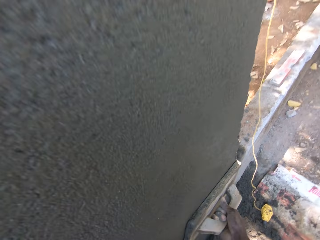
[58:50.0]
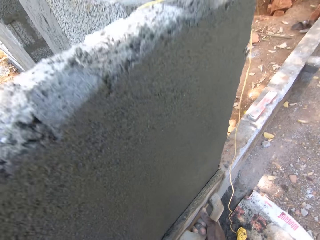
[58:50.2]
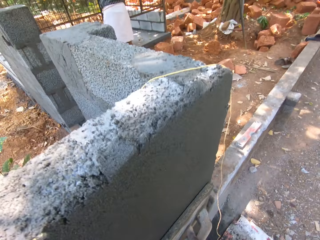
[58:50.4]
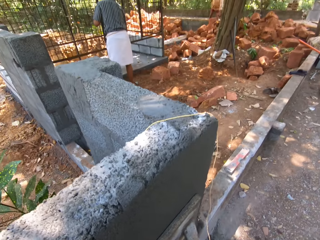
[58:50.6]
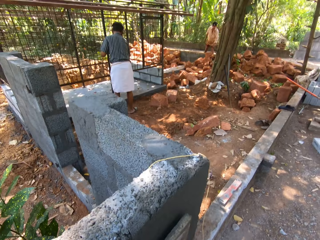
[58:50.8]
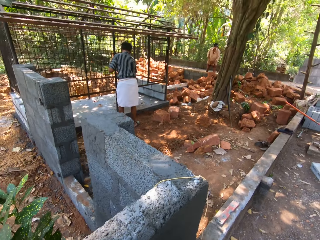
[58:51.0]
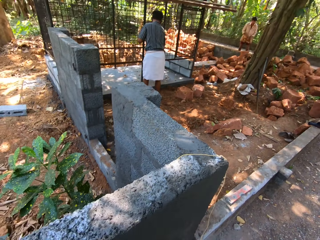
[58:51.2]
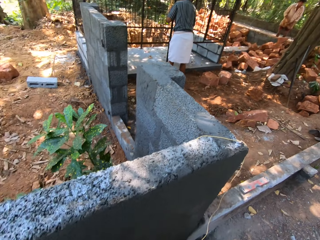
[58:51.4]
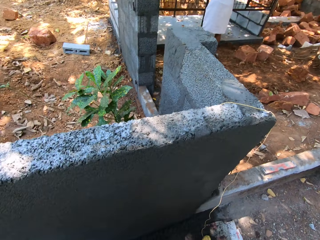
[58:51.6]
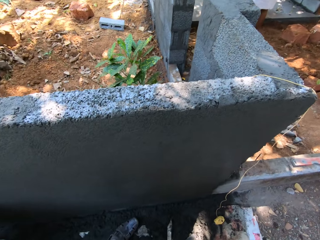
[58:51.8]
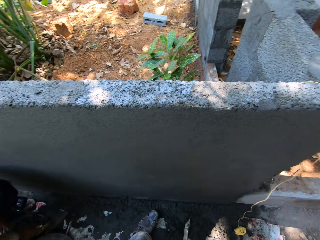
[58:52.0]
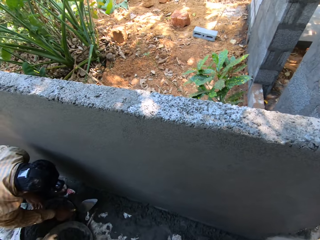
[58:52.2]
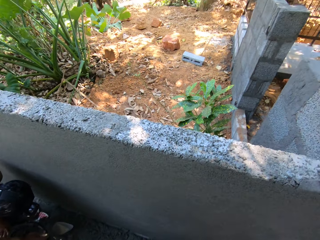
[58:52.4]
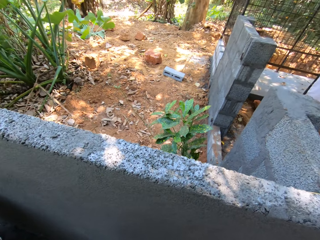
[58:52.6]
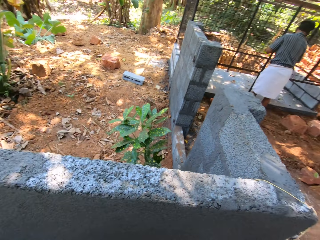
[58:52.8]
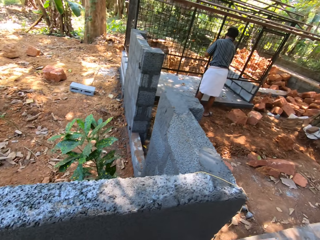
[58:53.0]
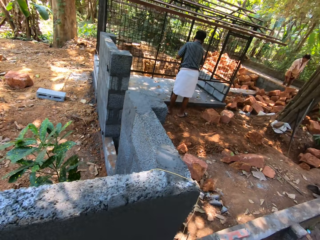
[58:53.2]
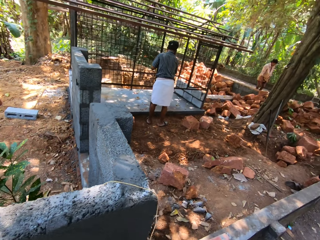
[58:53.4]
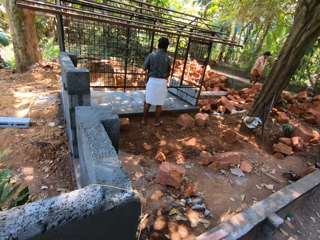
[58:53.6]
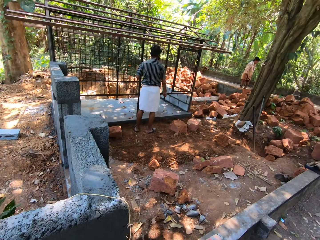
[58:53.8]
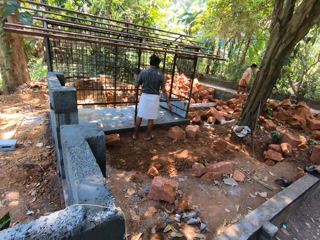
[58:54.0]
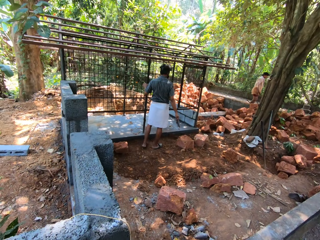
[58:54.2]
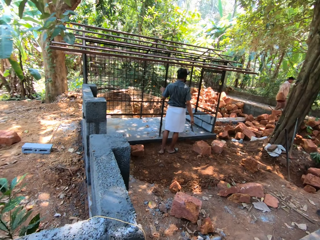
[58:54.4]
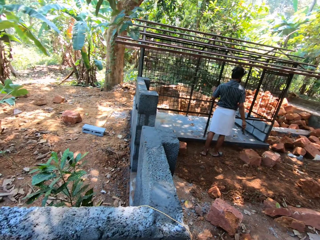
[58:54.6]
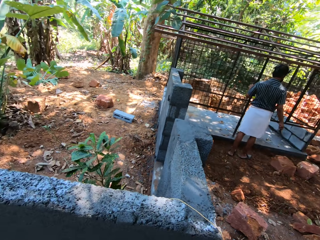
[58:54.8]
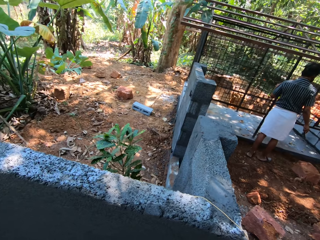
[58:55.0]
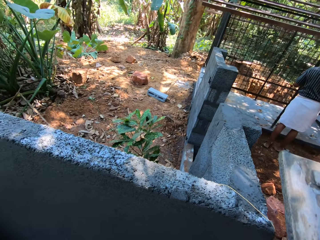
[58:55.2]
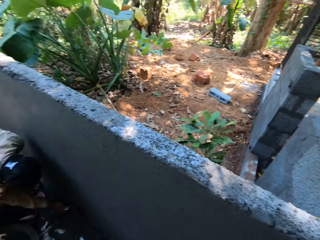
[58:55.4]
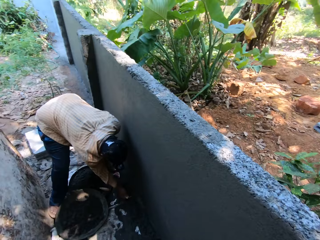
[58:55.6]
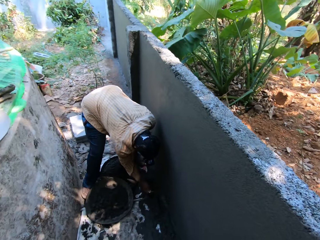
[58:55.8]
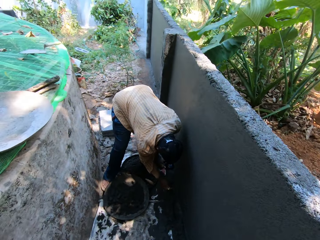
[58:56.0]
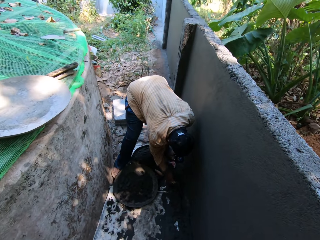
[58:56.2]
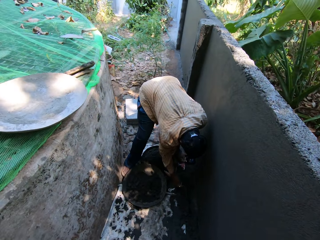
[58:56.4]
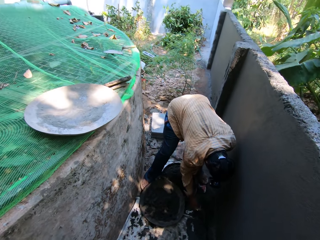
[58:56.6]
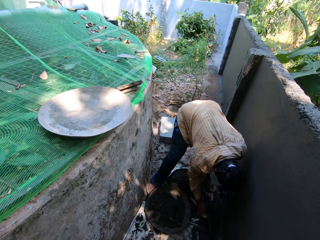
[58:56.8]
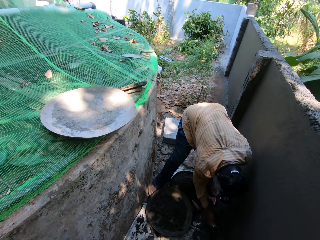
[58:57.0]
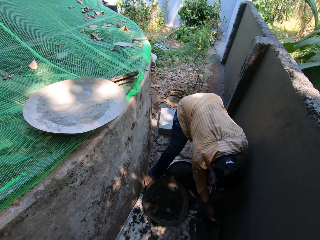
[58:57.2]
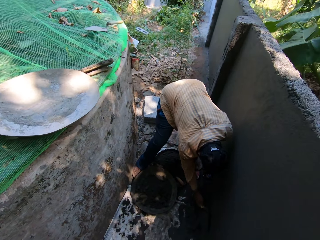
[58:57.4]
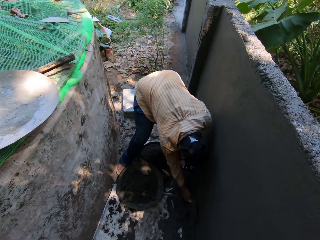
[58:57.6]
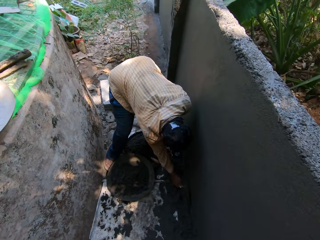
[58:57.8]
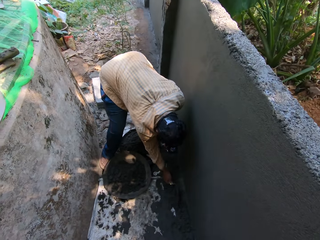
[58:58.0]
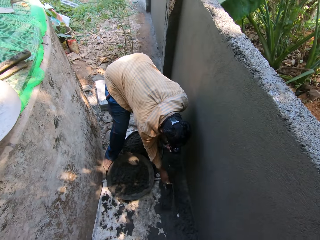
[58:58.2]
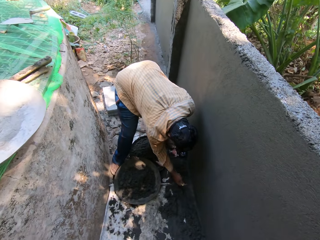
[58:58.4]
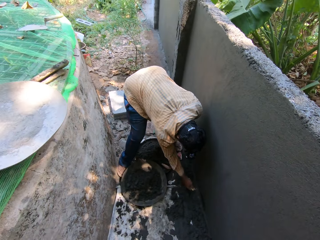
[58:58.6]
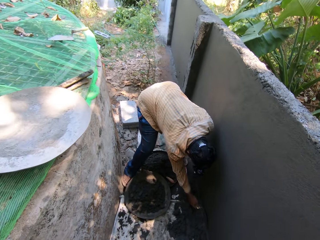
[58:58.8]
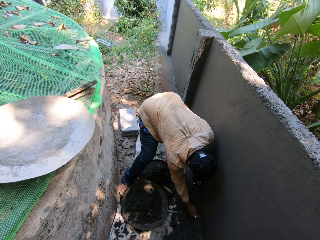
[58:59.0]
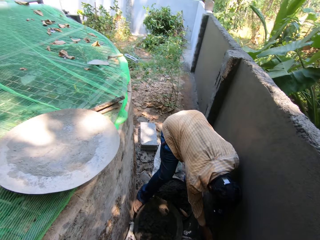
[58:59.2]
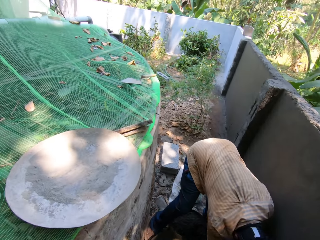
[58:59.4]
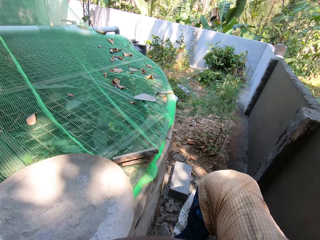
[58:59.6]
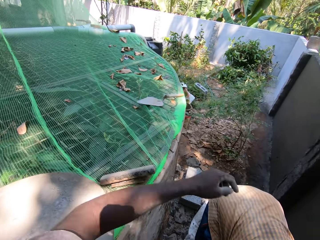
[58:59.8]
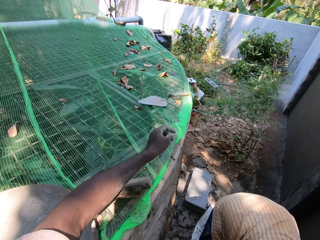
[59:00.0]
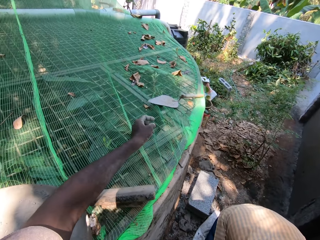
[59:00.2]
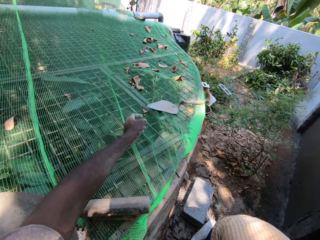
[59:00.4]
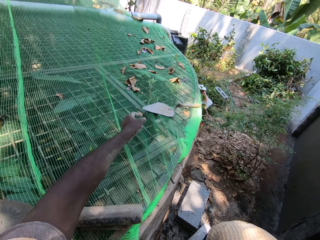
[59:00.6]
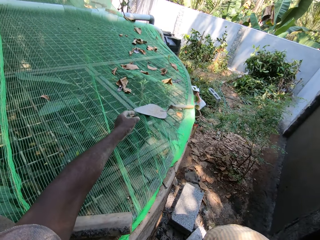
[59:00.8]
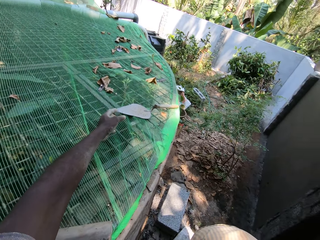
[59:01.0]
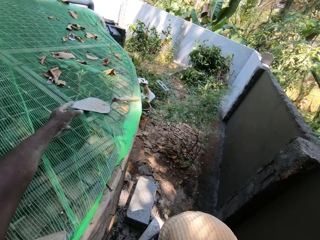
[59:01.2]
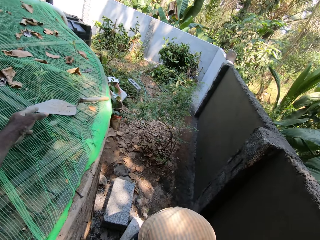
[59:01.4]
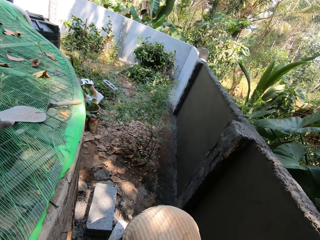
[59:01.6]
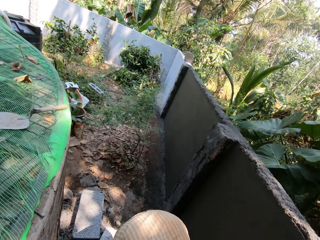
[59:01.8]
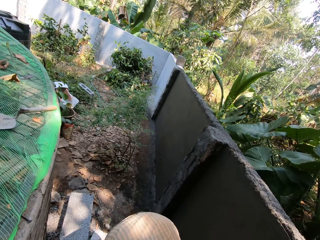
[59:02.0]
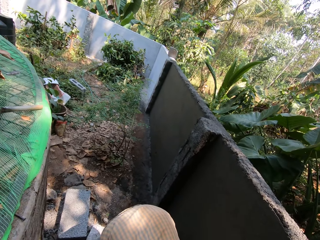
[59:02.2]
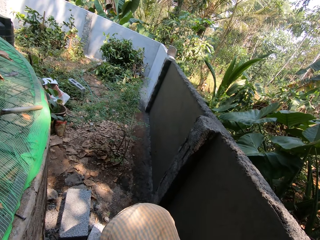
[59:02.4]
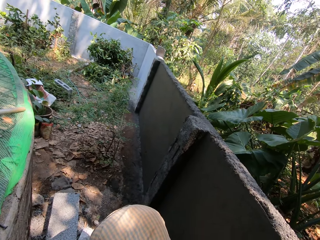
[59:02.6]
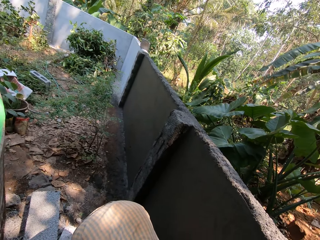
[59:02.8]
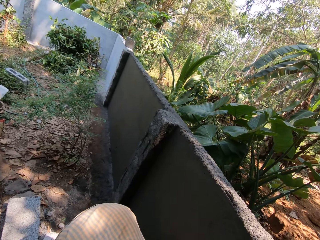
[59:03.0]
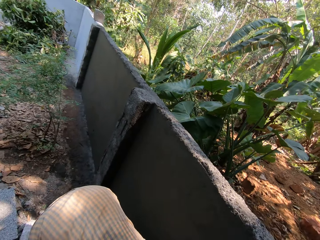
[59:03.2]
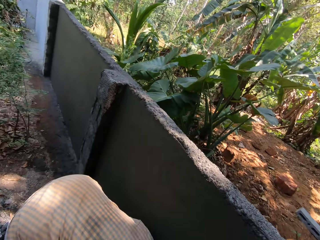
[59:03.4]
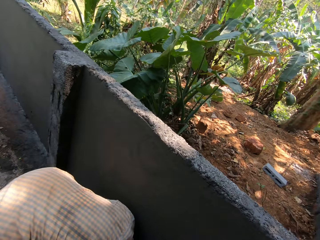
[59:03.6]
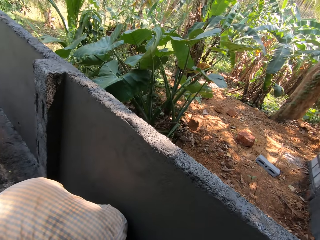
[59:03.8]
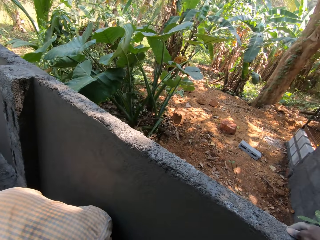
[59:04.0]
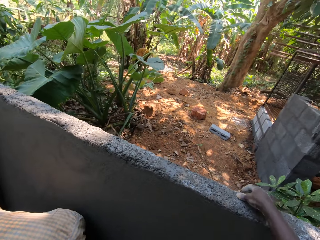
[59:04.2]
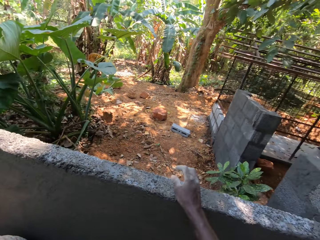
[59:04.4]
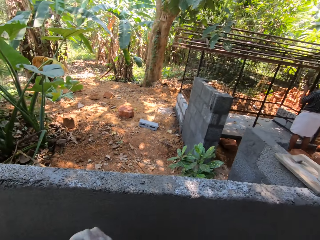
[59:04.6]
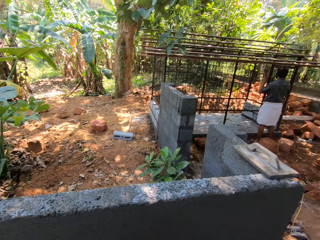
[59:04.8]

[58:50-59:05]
A man stands in front of a steel cage. The camera wearer looks around. Another man bends across the wall. The camera wearer puts a float on the wall. The other man pastes the cement plaster on the wall with the hand trowel in his right hand. The camera wearer stretches his left hand towards a hand trowel. He takes the trowel.

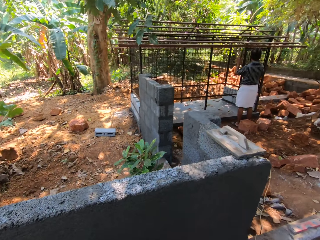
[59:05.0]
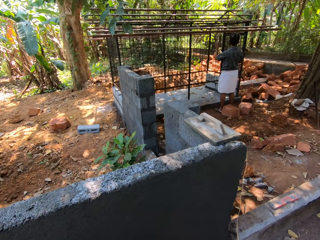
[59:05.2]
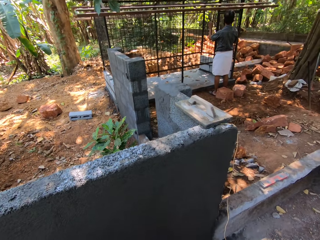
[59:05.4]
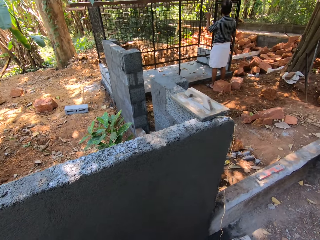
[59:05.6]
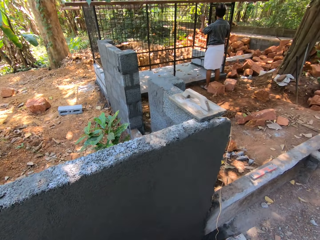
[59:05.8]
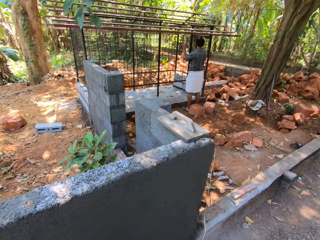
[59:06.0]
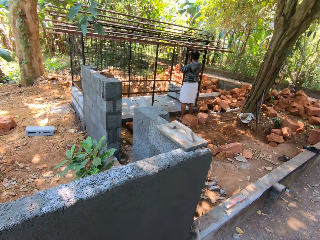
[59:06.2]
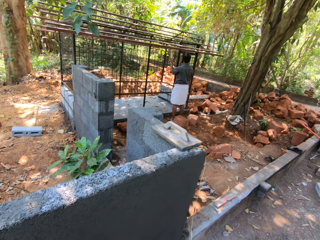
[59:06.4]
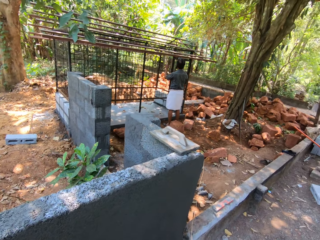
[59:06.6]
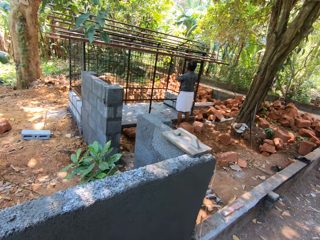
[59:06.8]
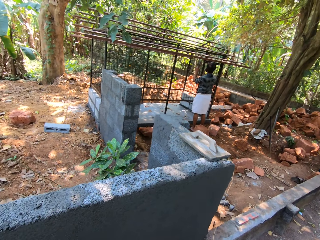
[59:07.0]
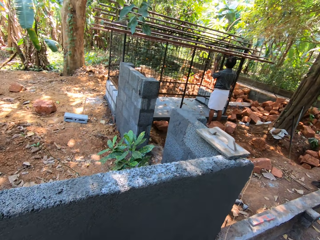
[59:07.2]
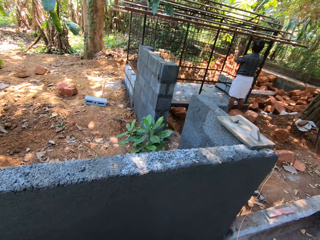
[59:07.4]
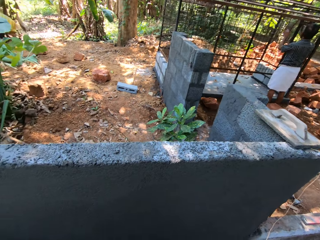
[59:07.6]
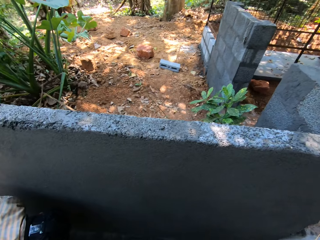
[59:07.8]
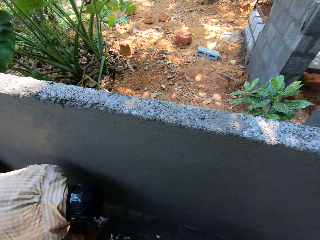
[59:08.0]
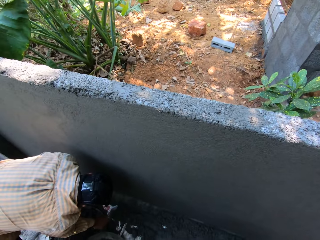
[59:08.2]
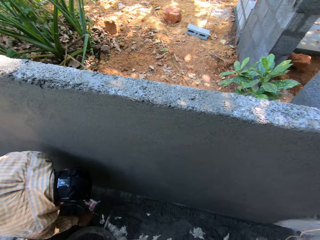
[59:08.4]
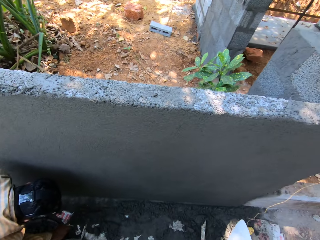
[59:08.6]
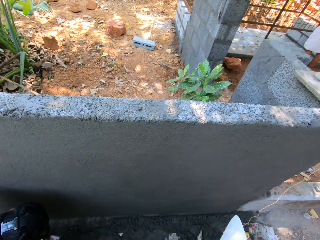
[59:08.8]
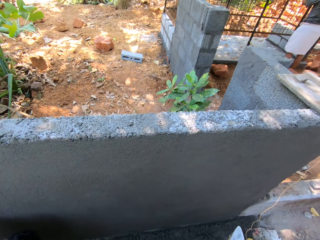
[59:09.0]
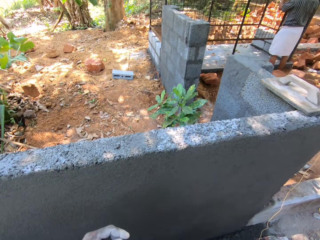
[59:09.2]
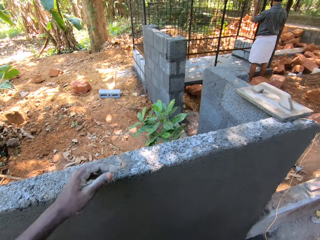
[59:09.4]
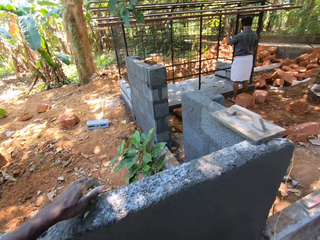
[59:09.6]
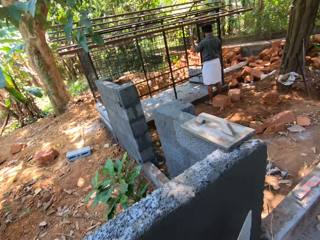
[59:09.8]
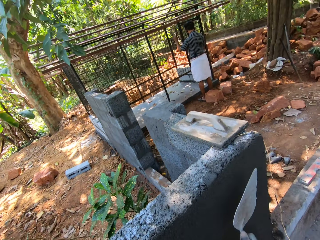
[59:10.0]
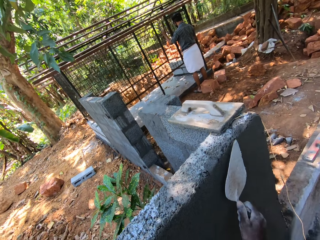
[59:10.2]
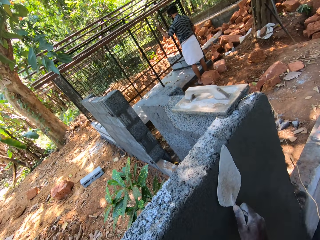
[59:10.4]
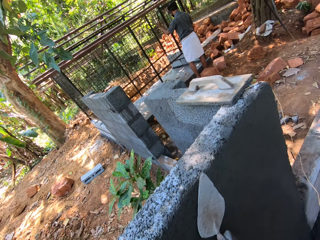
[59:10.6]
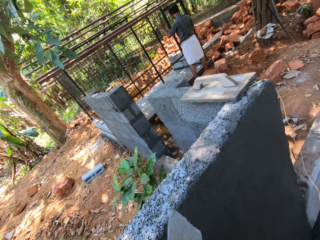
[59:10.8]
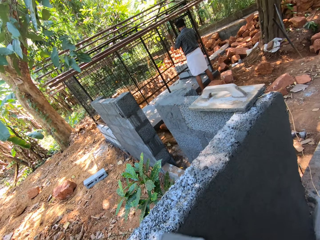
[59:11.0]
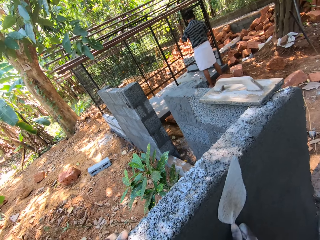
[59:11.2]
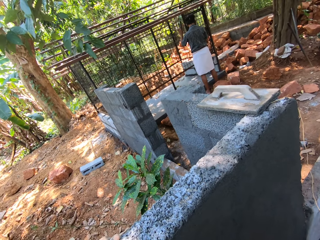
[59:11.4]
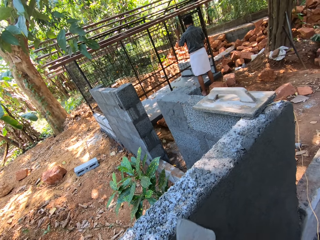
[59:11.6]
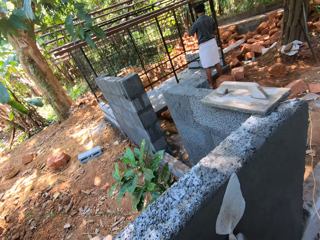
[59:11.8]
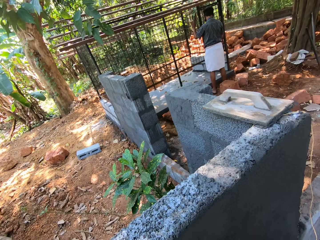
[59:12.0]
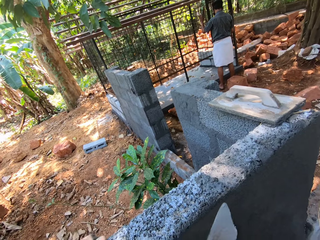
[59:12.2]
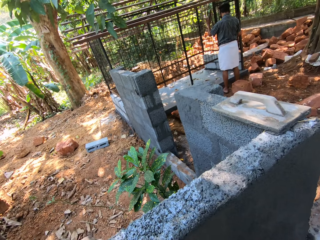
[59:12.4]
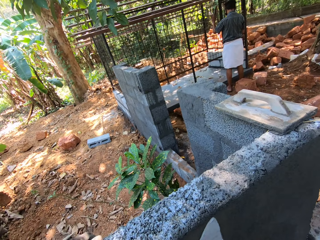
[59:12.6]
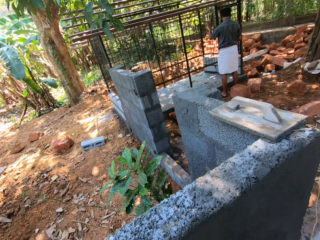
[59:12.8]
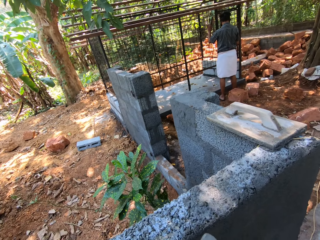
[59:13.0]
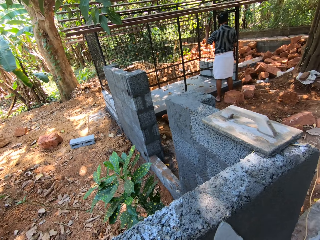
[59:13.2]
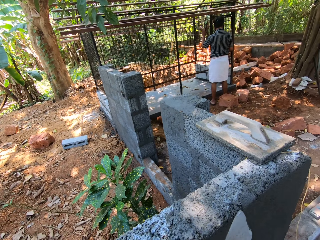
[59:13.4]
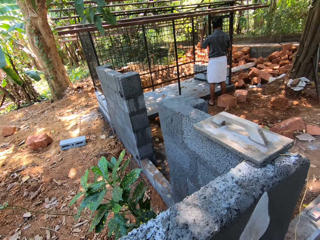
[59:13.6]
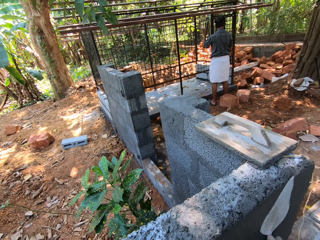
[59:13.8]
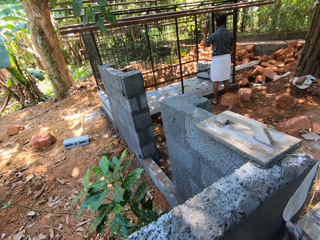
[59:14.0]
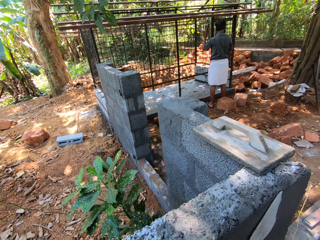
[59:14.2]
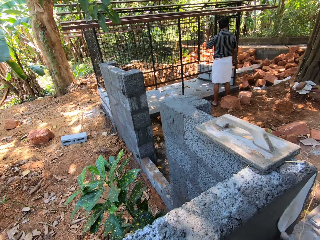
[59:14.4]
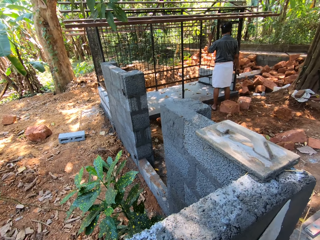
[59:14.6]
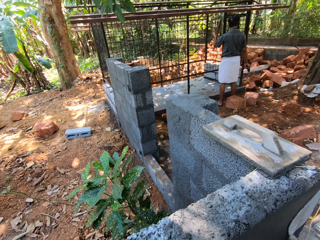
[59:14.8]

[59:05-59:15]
The camera wearer places his left hand on the wall. He rubs the wall with the hand trowel in his right hand.
